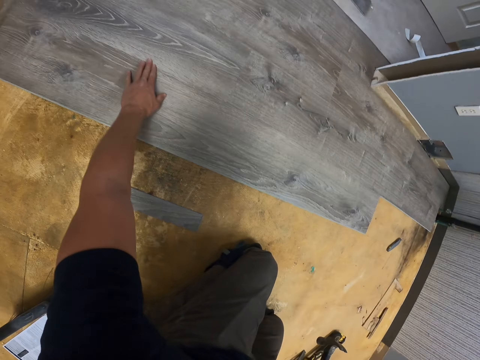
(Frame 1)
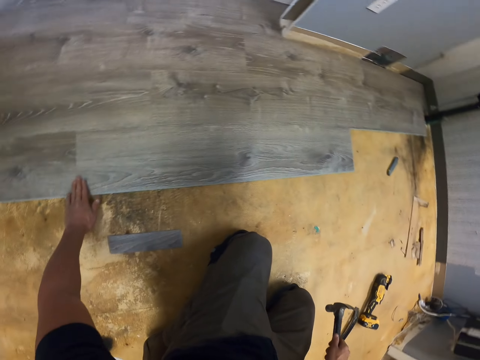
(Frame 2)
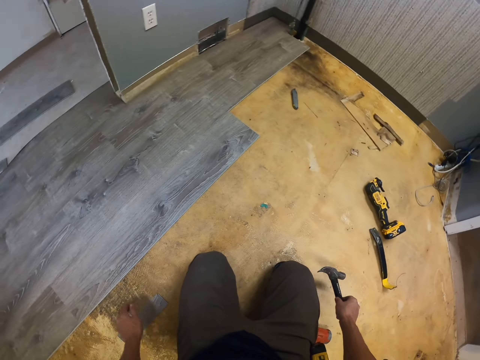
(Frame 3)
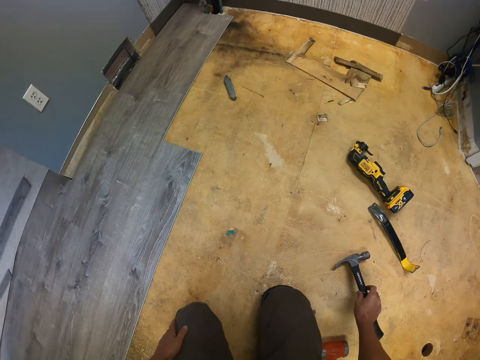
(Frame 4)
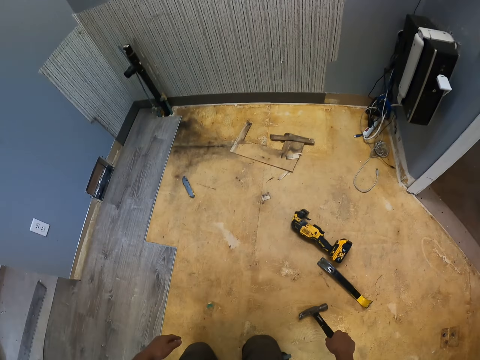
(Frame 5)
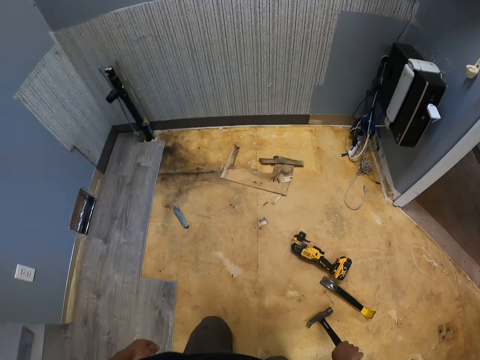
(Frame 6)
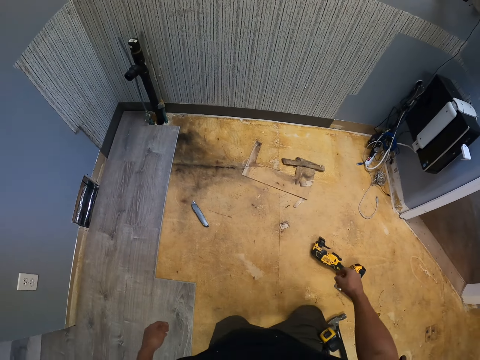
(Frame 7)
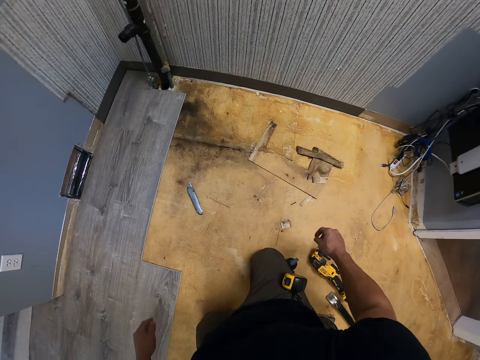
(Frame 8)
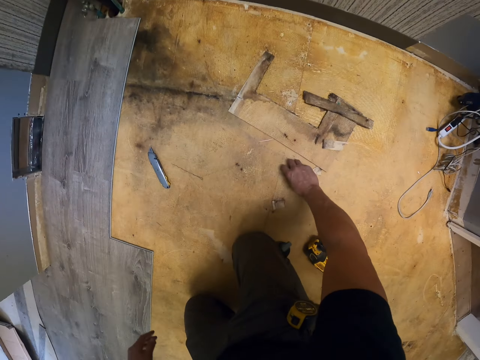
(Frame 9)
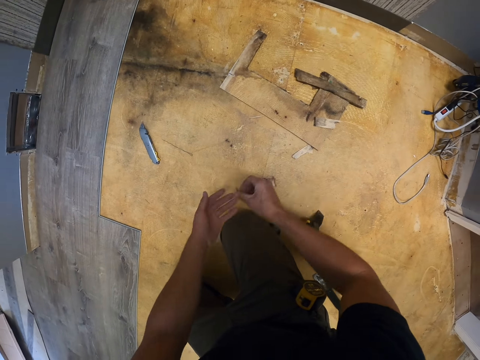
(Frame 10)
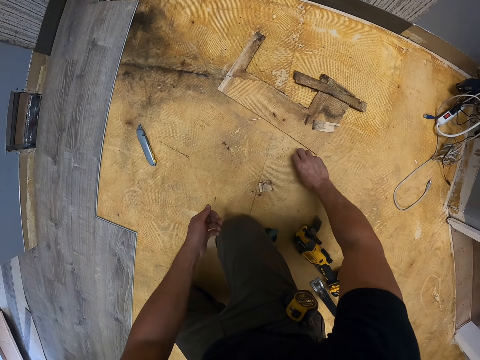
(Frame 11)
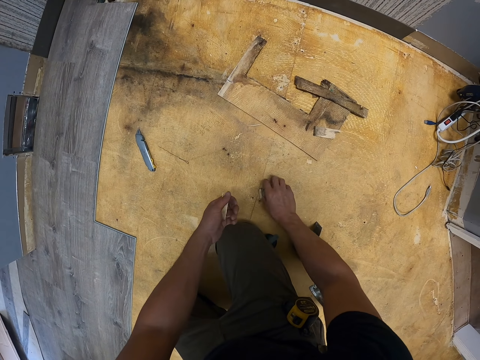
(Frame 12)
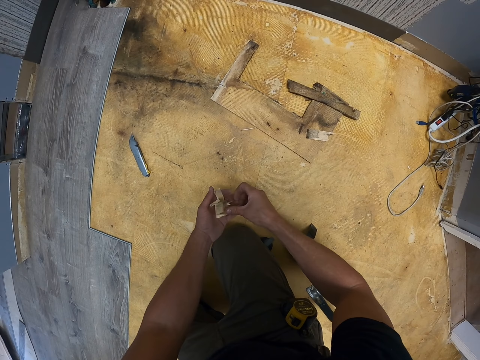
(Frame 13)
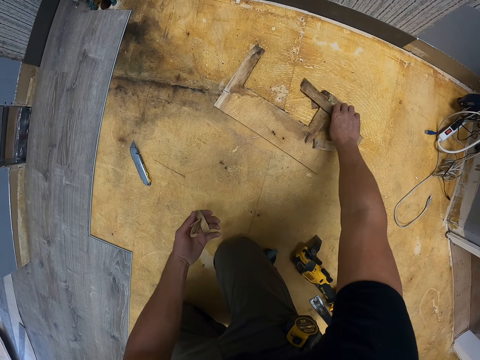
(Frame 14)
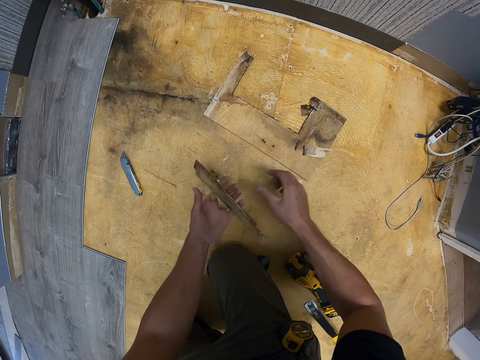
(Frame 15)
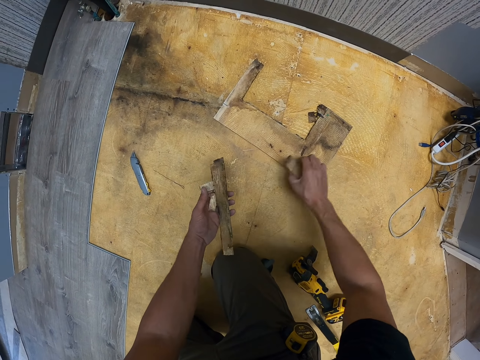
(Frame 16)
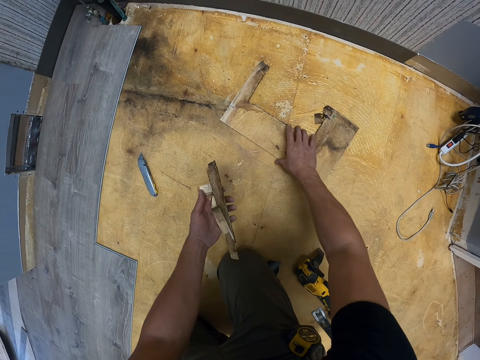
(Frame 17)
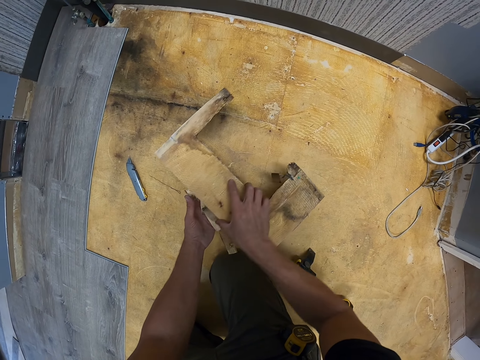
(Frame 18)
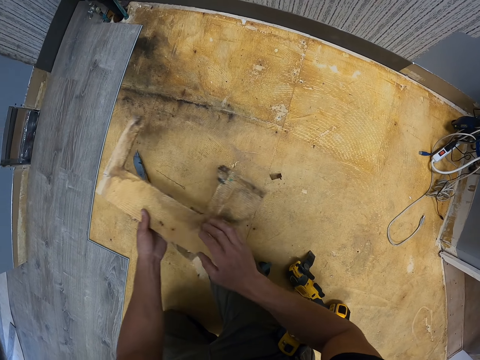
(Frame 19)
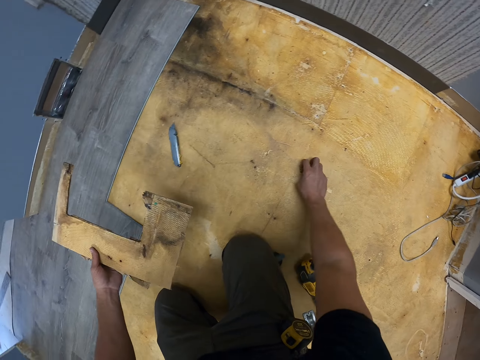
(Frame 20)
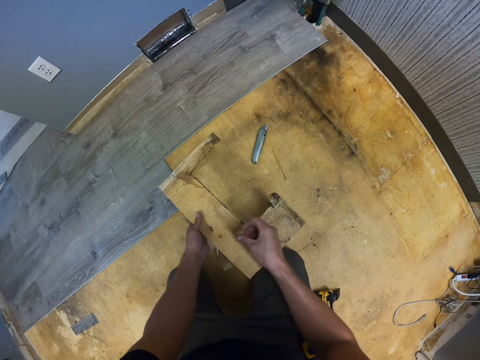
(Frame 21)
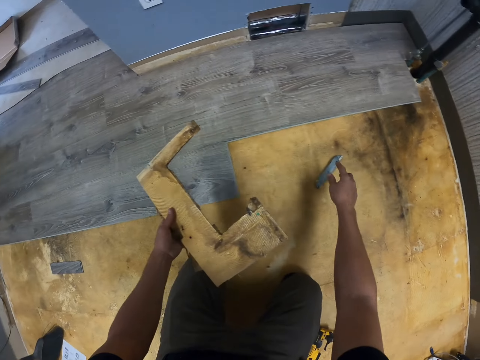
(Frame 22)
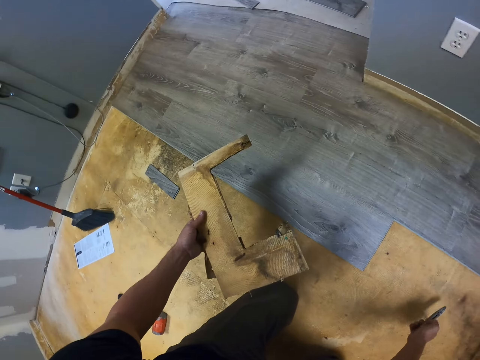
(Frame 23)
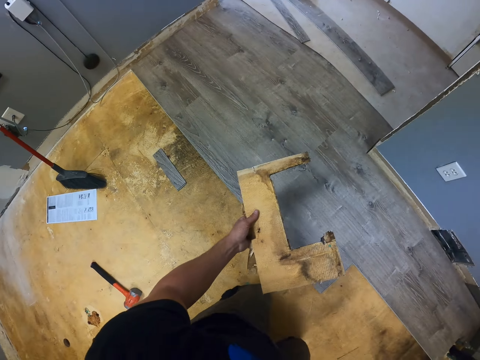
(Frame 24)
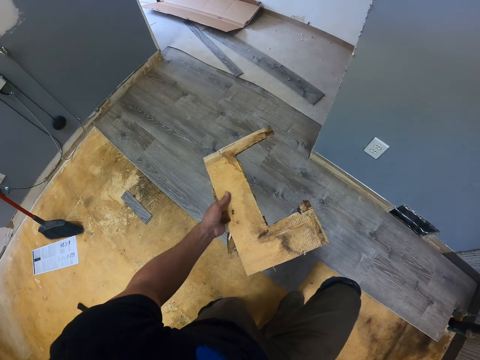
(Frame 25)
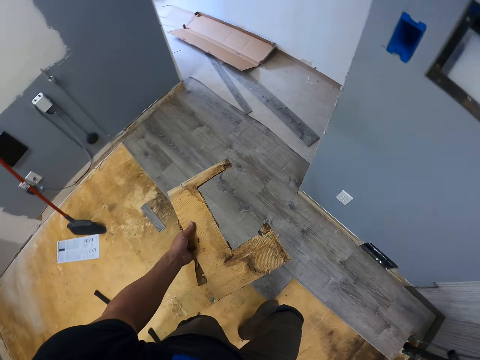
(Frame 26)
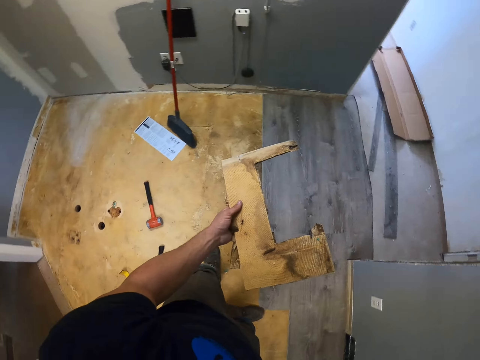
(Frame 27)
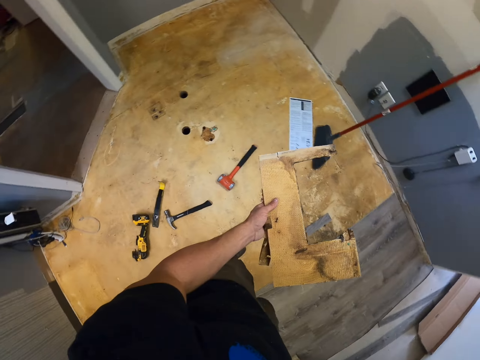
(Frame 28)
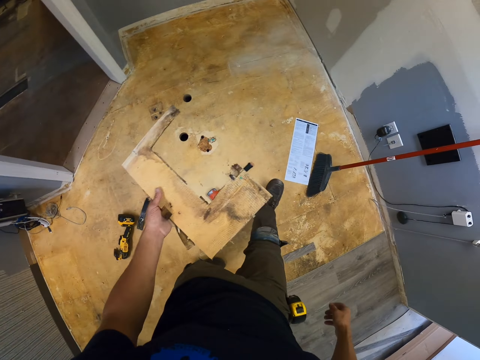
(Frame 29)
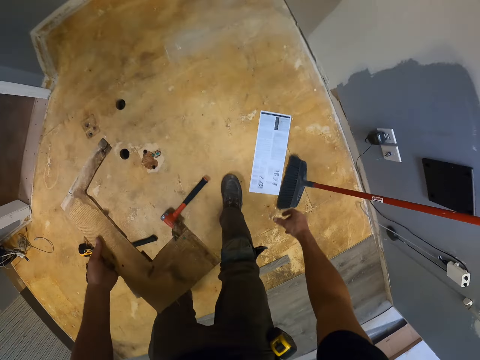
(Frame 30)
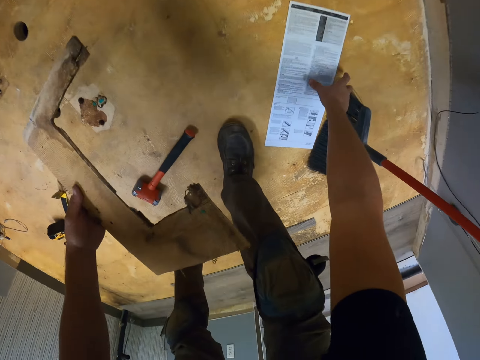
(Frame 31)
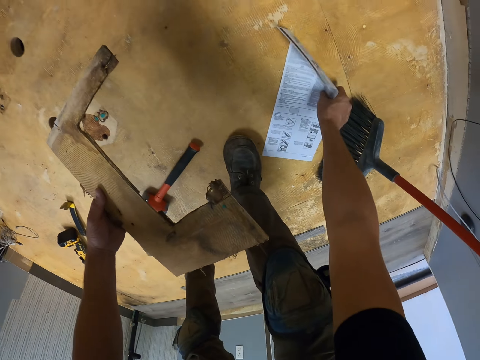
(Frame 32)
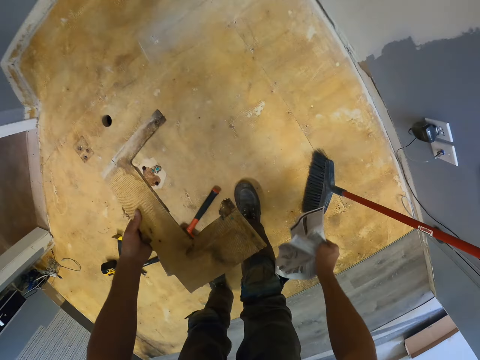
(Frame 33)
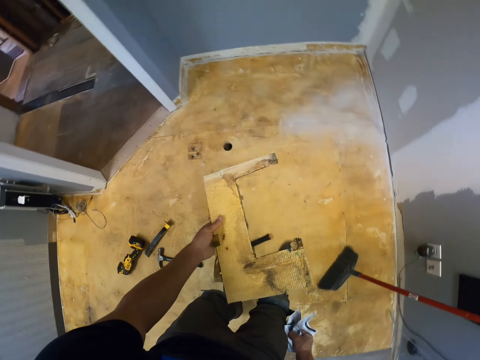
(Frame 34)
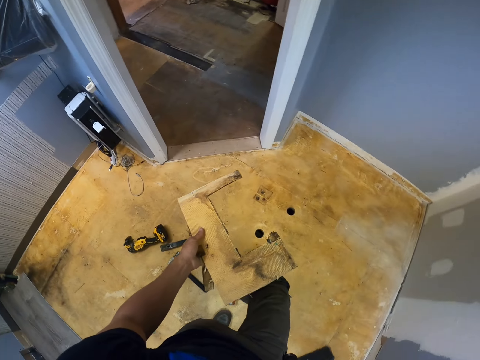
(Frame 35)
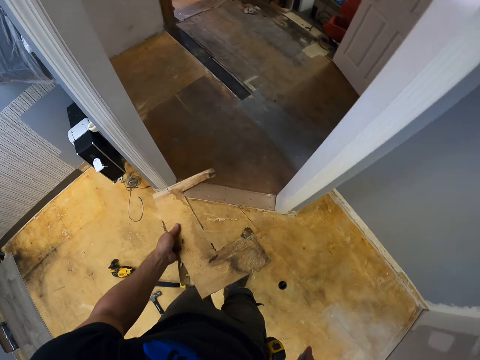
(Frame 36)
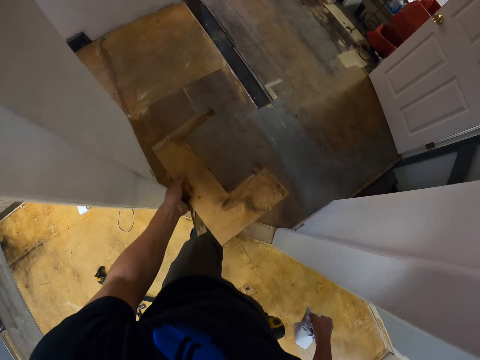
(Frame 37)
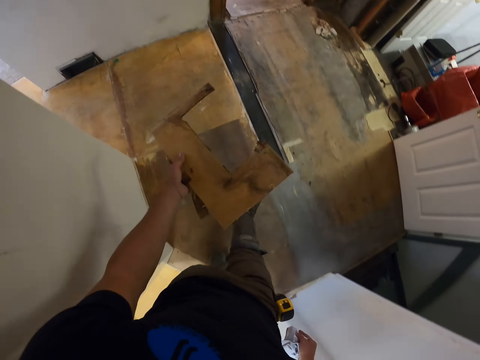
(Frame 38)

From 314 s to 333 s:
The camera wearer puts down the claw hammer. They move with knees. They pick up pieces of wood. They pick up a wood cutter. They stand up. They pick up a paper. They walk in the room.

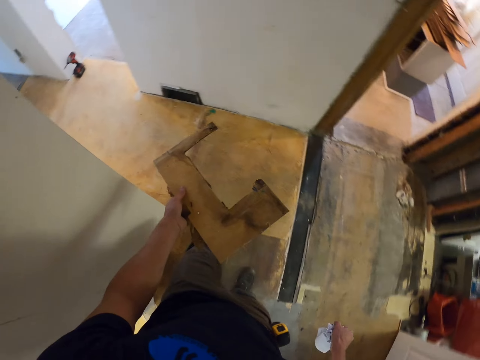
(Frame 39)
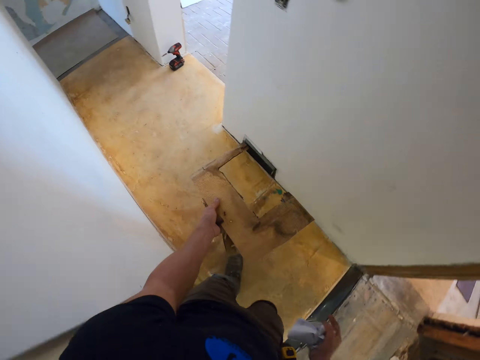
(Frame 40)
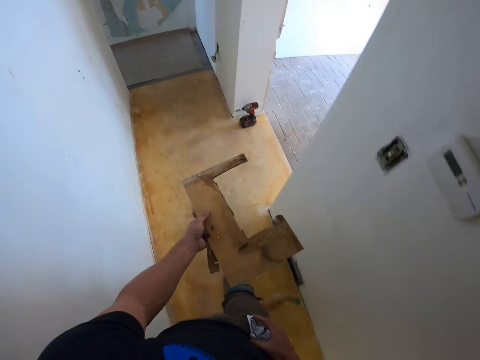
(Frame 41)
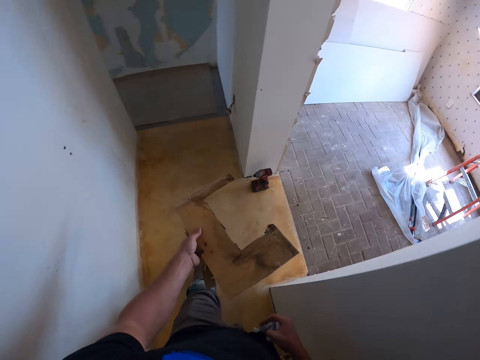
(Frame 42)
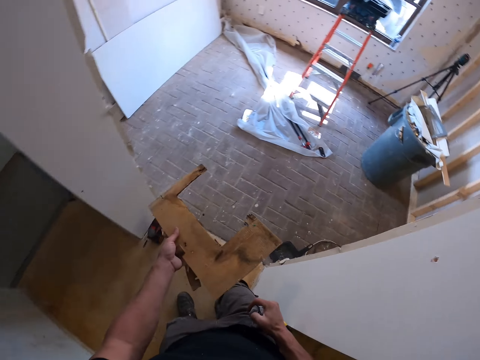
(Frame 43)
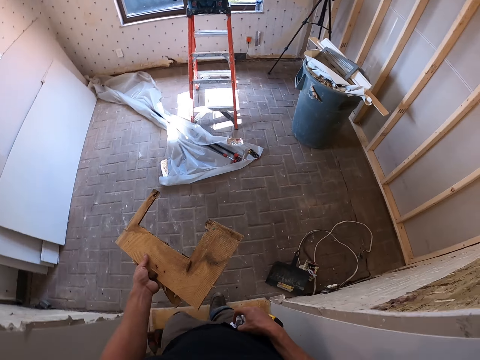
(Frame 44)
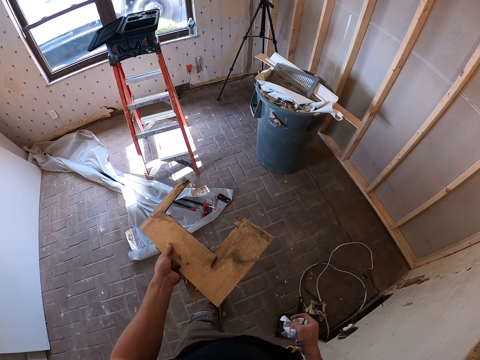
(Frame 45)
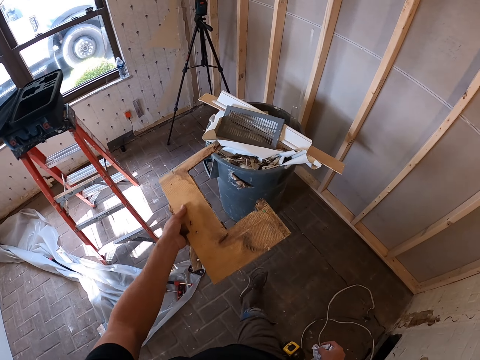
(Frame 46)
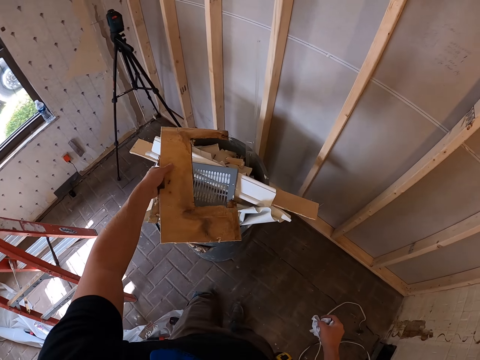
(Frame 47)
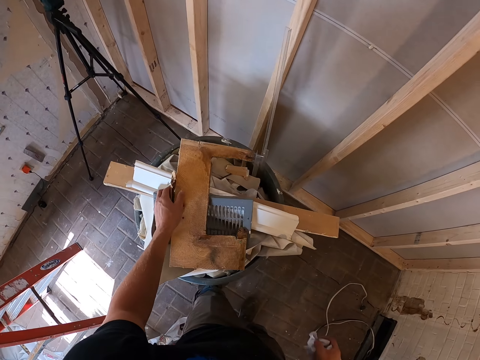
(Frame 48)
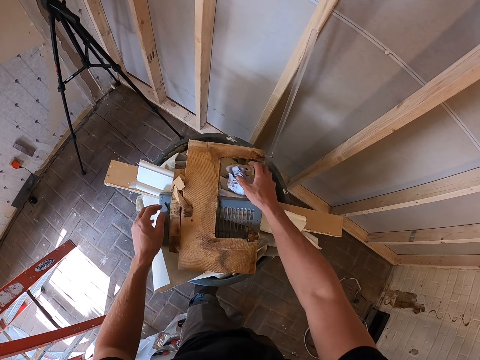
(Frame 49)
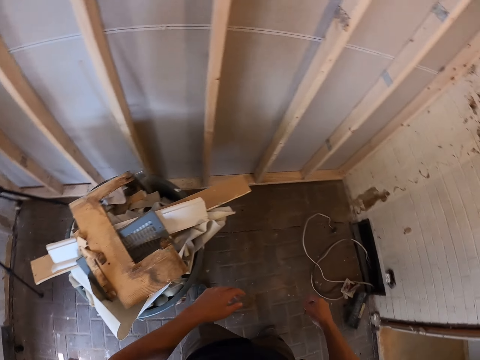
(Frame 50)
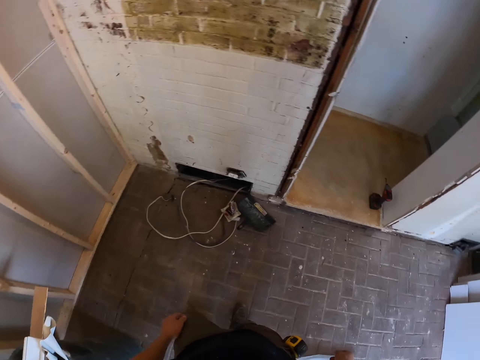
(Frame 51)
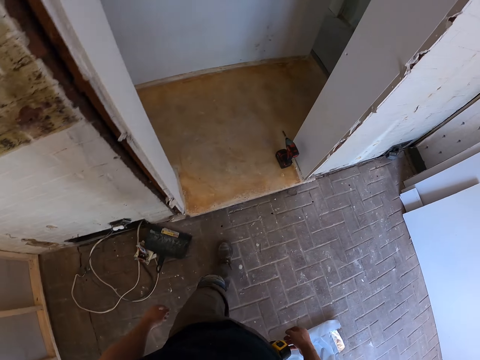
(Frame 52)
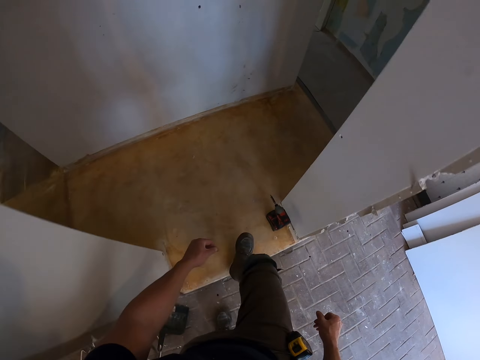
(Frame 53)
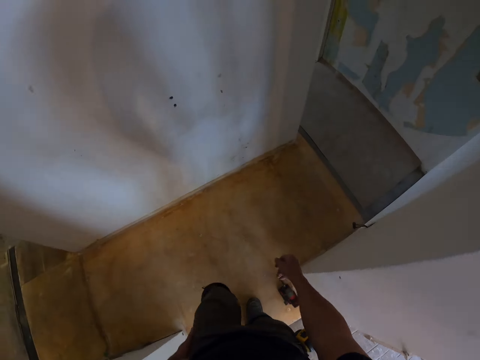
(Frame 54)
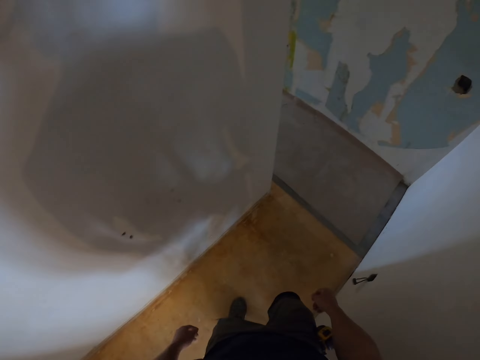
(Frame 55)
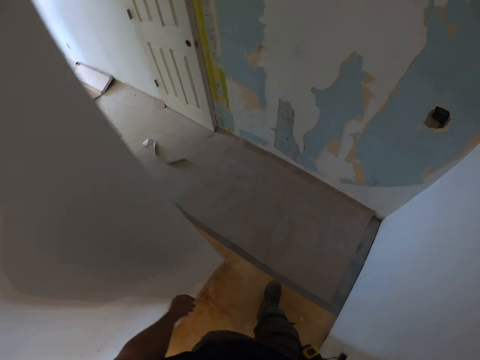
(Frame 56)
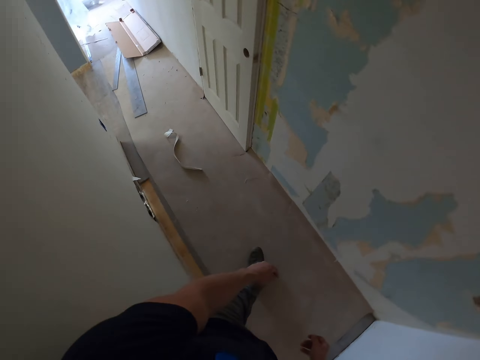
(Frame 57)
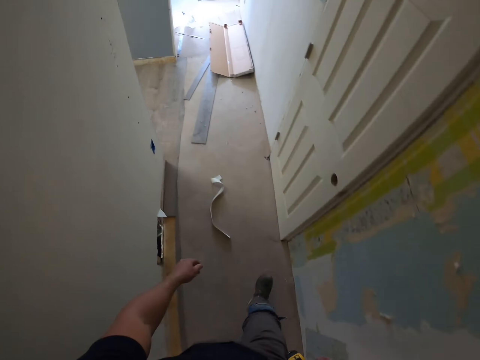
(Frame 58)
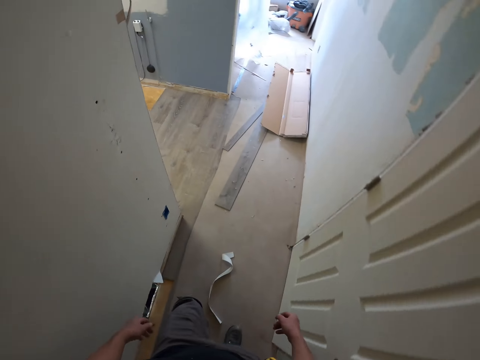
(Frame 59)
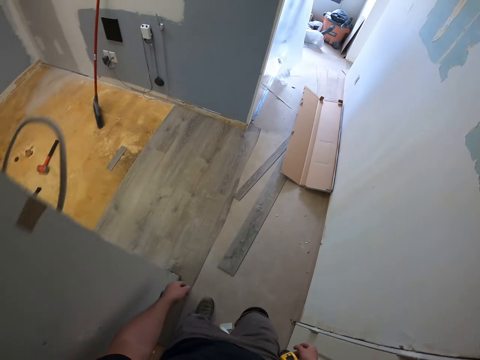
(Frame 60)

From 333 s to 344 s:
The camera wearer puts dirt in the dust bin. They pick up wood waste on the dustbin. They walk in the room.
